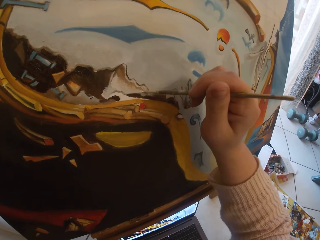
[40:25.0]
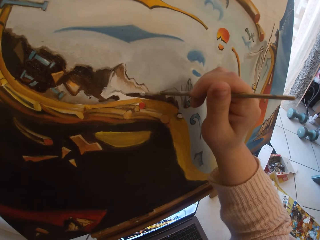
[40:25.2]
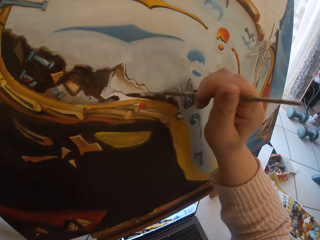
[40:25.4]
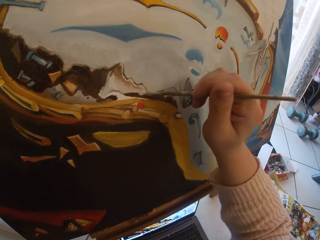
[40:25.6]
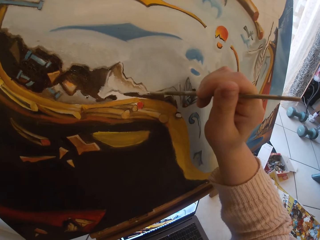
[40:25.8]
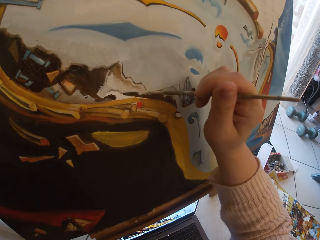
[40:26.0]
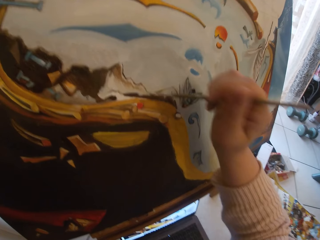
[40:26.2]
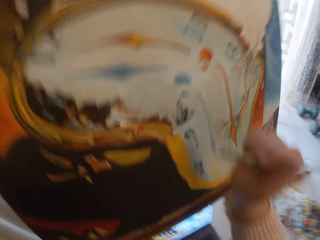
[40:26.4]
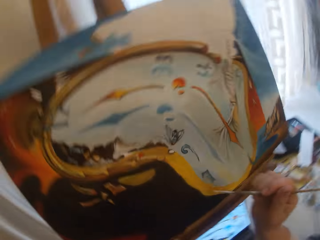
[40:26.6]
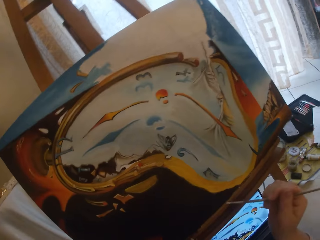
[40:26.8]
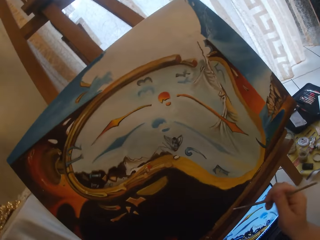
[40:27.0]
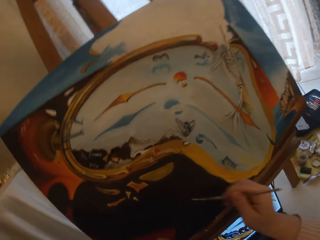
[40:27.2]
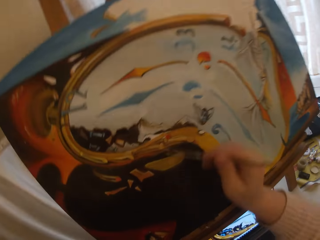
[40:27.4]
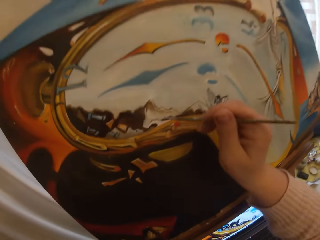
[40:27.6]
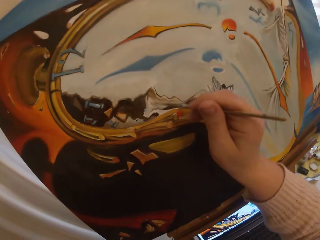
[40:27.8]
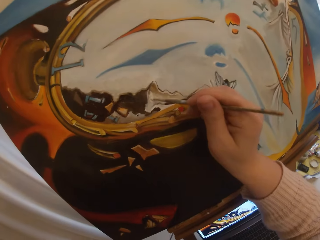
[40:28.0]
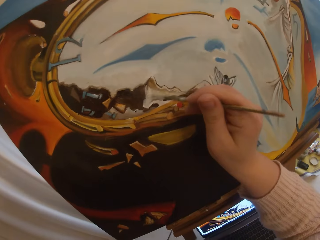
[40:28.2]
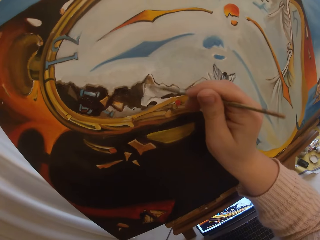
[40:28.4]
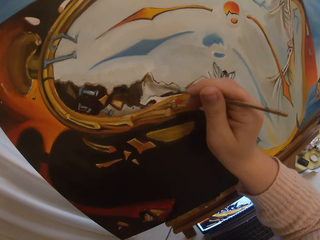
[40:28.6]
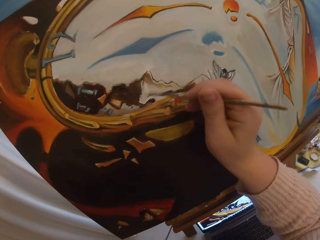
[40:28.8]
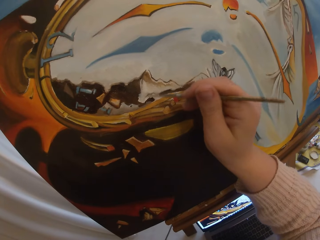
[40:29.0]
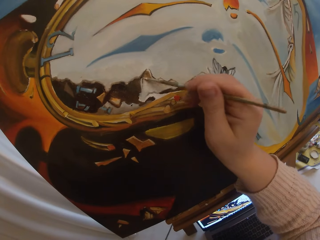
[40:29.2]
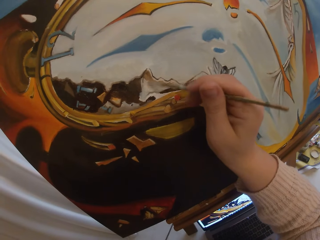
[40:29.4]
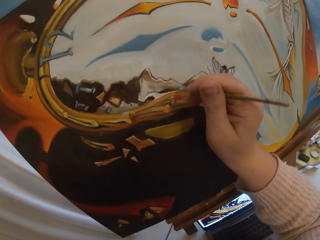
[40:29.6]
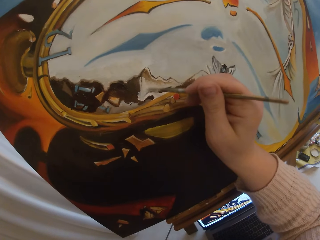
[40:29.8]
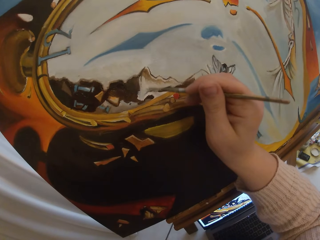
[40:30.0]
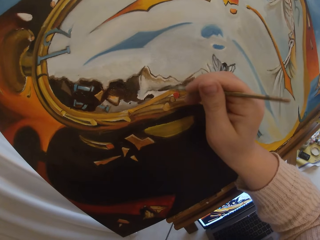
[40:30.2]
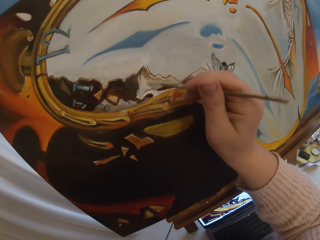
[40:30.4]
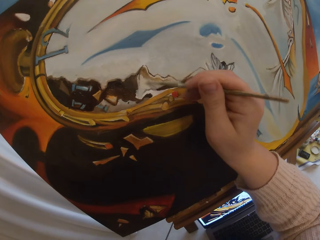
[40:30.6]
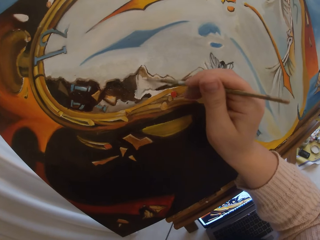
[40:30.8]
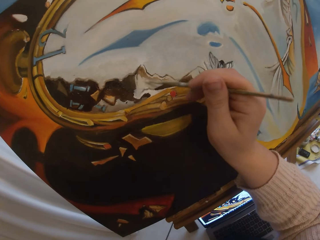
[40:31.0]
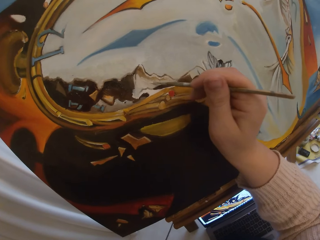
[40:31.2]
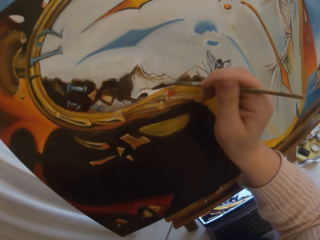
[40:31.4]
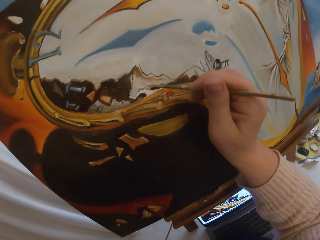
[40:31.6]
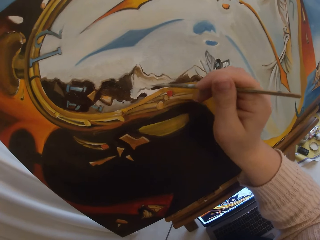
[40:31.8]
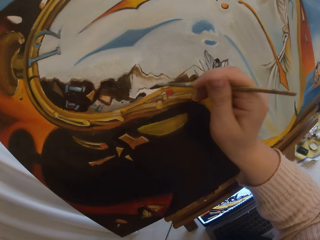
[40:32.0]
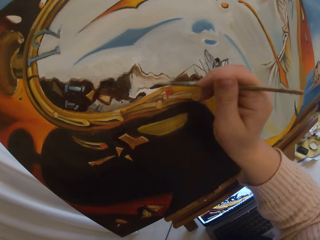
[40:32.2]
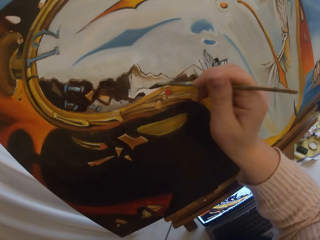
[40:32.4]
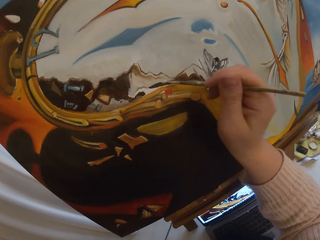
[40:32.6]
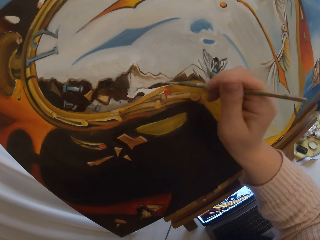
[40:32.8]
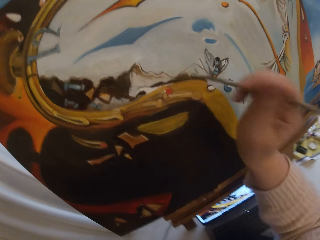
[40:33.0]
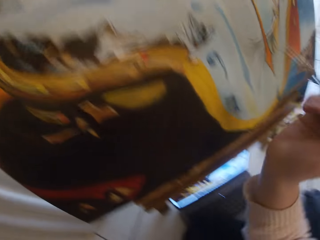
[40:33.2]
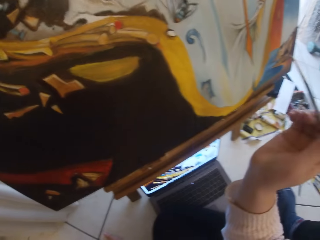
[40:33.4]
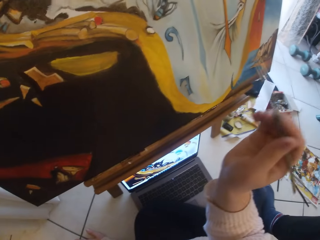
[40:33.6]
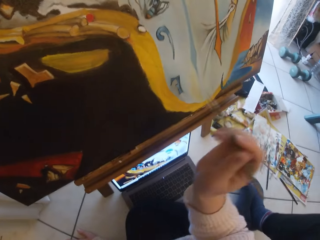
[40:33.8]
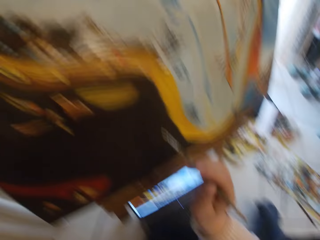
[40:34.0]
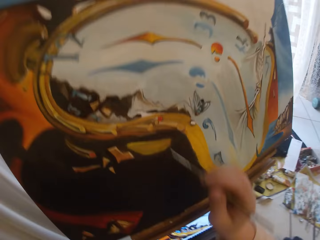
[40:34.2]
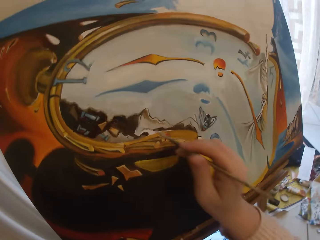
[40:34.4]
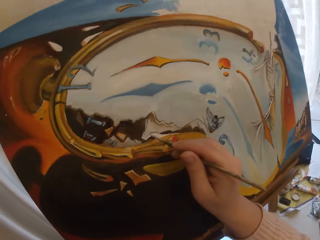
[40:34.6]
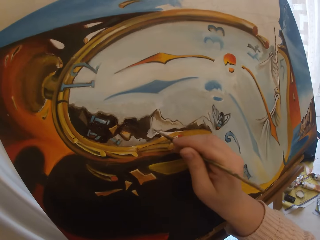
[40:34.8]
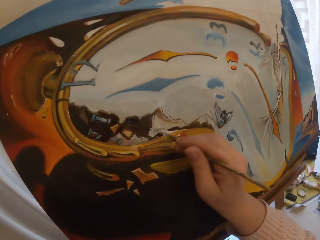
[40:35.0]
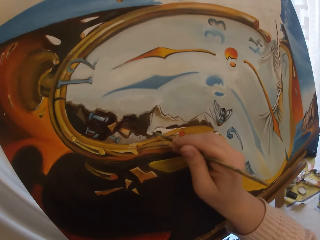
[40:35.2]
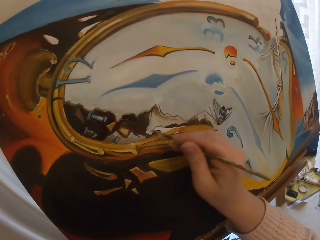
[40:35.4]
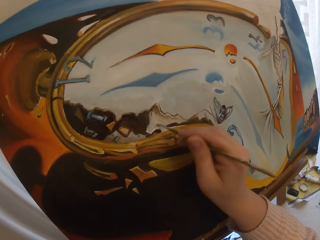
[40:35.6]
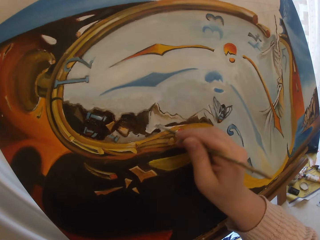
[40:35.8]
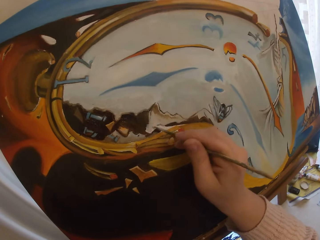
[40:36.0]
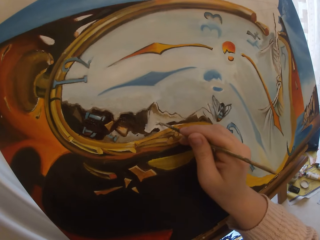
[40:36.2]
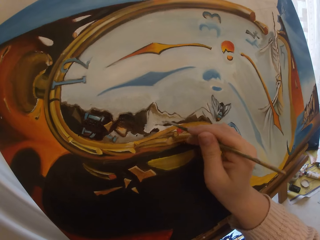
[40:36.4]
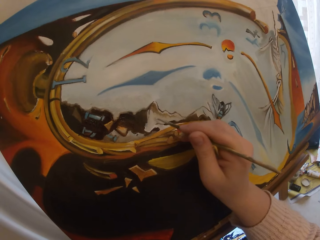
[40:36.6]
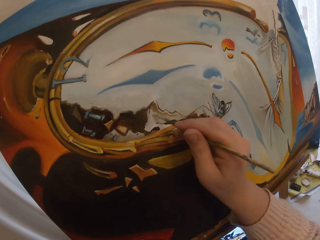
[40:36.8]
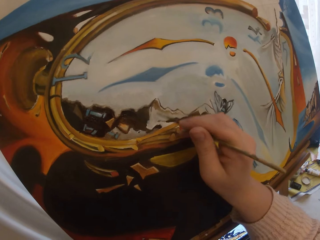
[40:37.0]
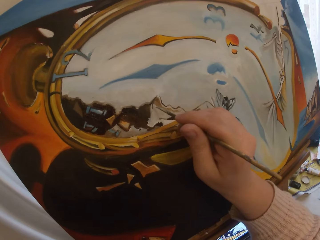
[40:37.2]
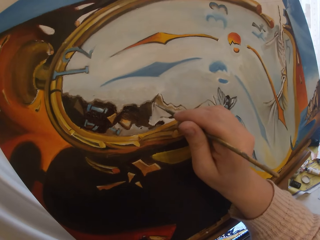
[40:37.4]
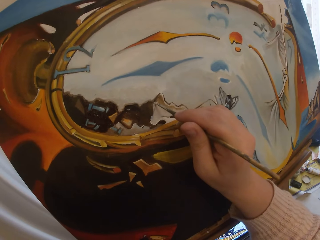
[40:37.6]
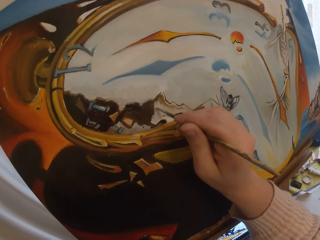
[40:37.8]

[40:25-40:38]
The camera wearer stops painting. They turn around. They paint a canvas with a paintbrush. They stop painting. They look around. They paint the canvas with the paintbrush.

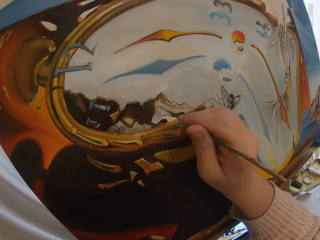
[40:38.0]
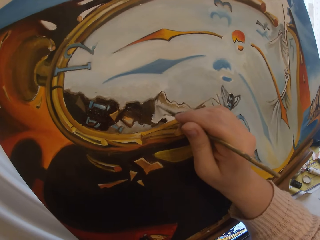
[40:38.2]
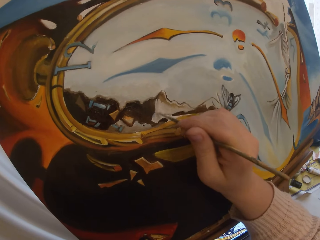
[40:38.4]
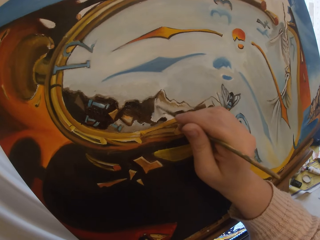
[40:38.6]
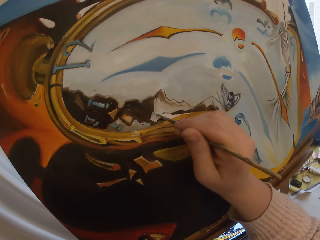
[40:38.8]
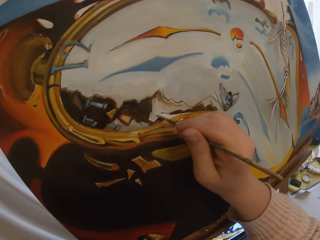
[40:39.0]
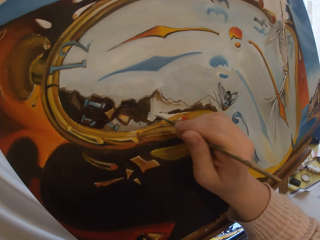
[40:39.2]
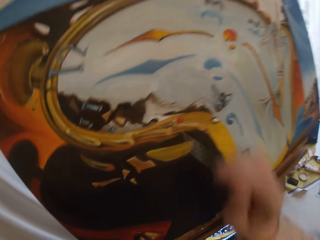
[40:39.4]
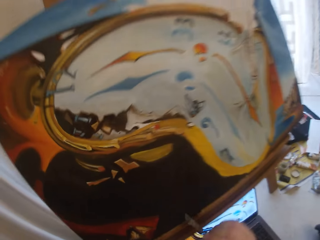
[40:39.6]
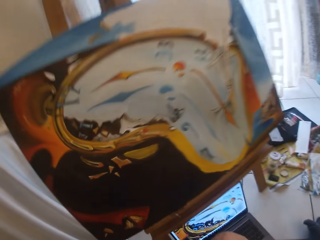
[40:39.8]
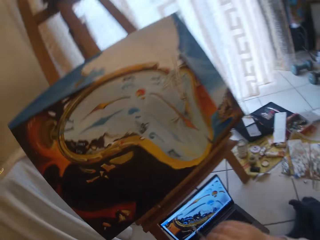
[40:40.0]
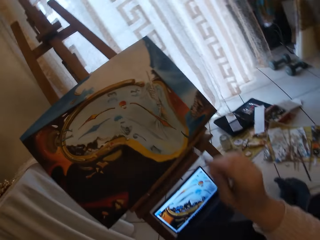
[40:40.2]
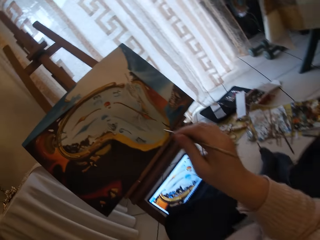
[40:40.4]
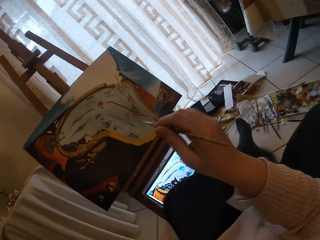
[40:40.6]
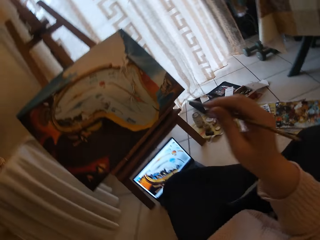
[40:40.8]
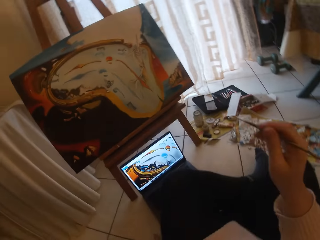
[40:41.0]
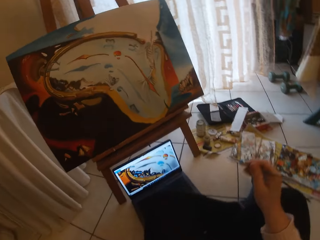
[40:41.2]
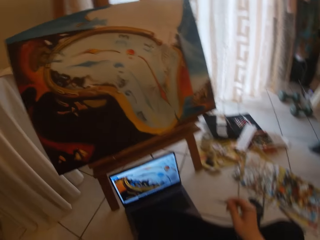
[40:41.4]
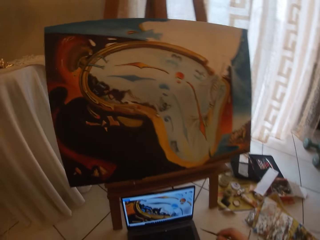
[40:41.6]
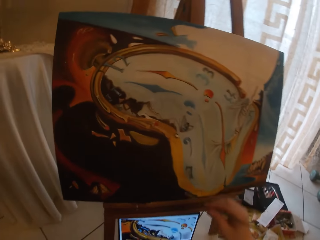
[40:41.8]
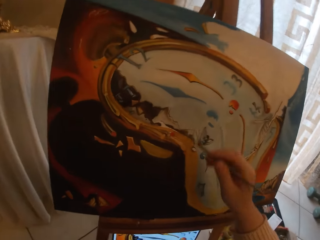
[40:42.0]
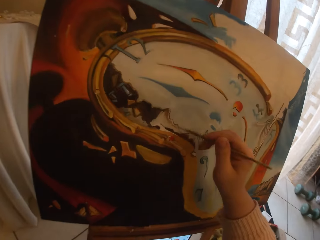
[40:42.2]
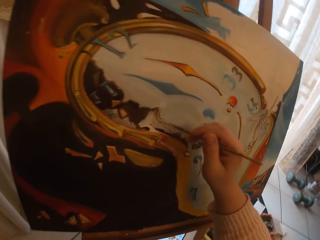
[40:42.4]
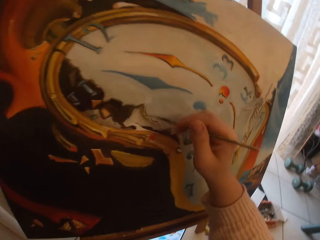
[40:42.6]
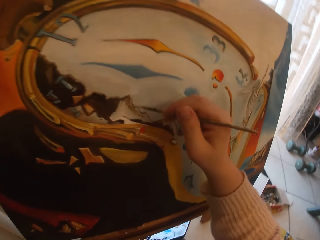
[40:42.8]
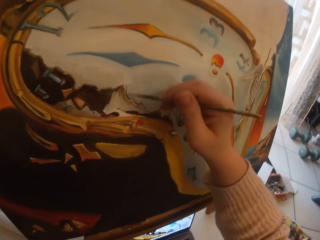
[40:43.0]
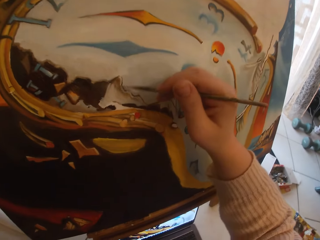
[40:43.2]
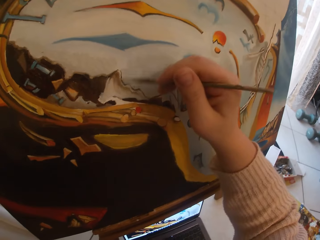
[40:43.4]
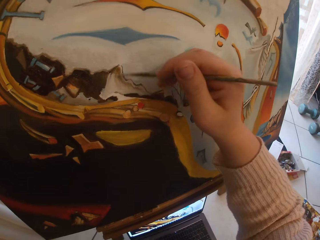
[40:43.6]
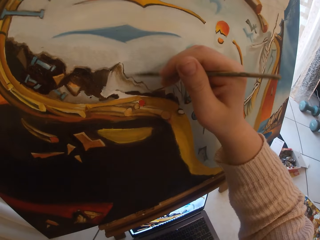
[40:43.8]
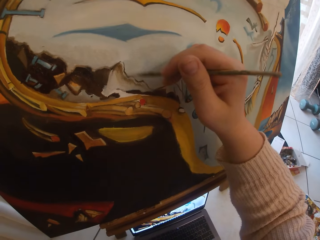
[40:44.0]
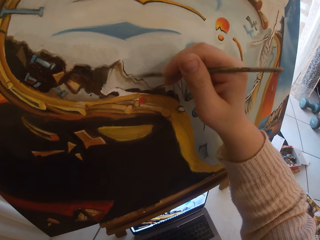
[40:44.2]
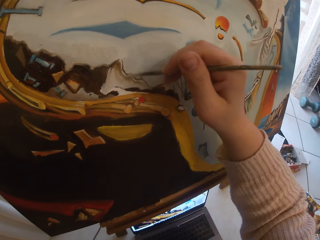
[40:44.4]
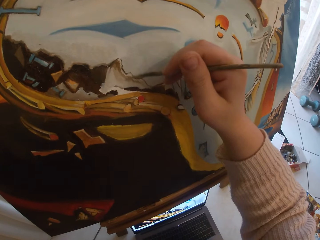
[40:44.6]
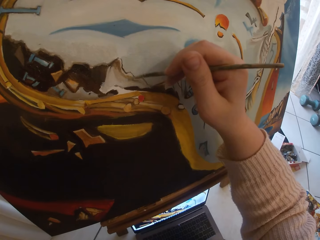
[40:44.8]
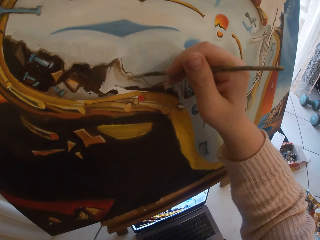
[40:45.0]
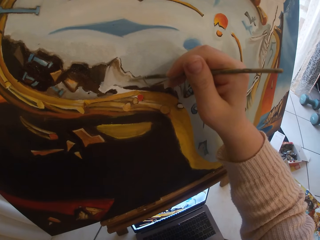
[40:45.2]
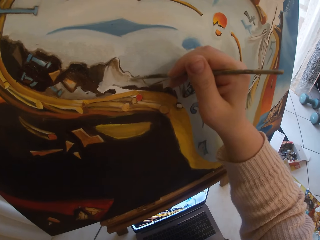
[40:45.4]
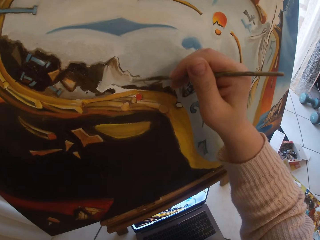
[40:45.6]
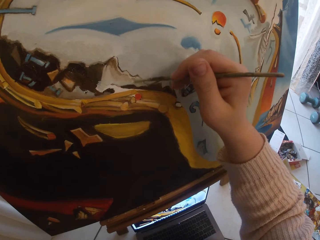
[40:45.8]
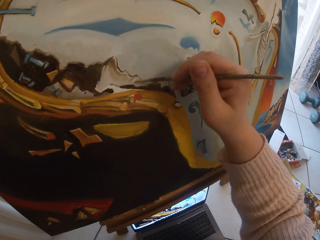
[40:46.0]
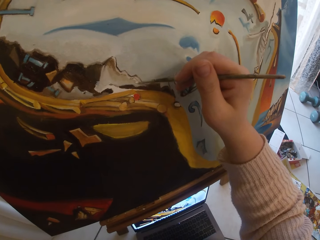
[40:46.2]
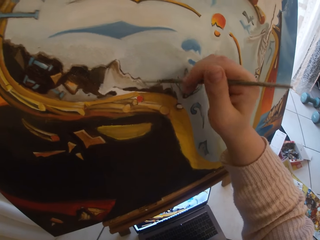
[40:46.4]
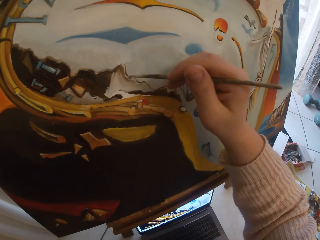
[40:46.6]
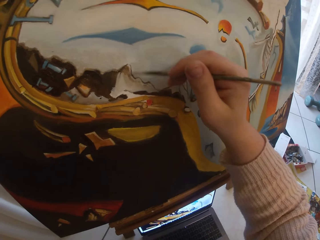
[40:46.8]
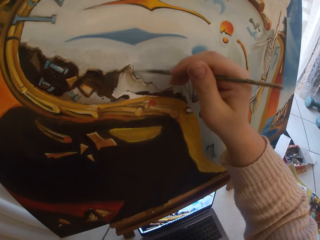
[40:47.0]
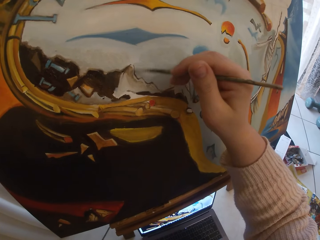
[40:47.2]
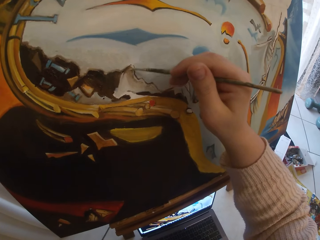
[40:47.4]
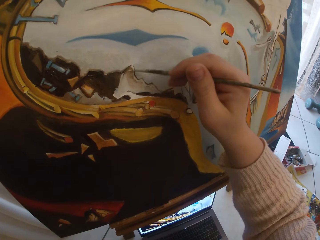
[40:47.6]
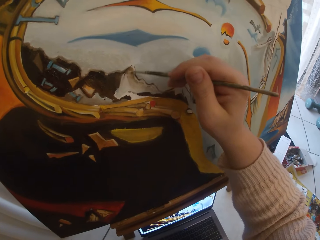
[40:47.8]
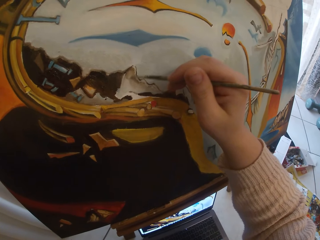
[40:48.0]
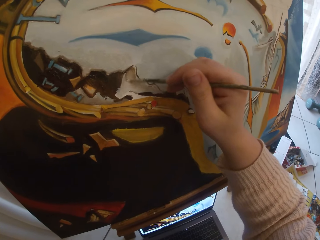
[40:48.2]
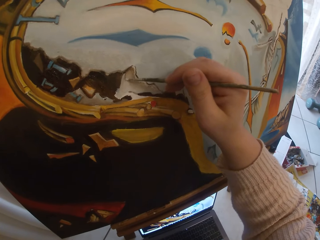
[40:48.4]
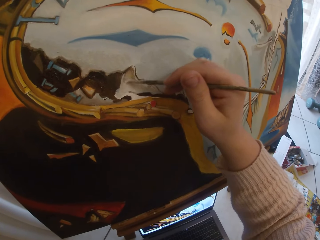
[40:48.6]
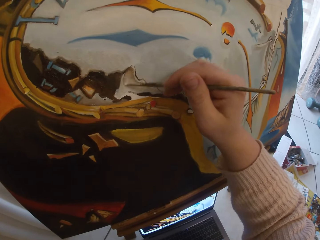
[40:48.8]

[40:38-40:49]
The camera wearer stops painting. She takes her hand off the canvas board. She moves backwards. She adjusts herself. She folds her legs together. She moves closer to the canvas. She paints the canvas with a paintbrush.
